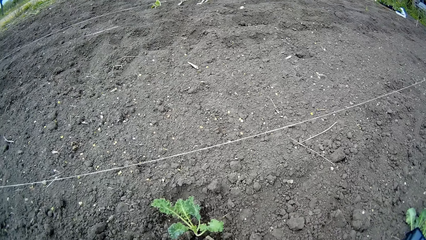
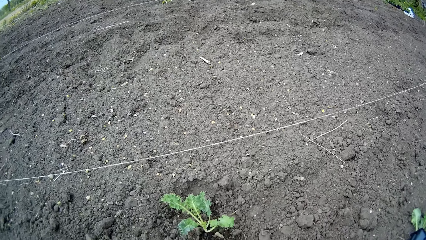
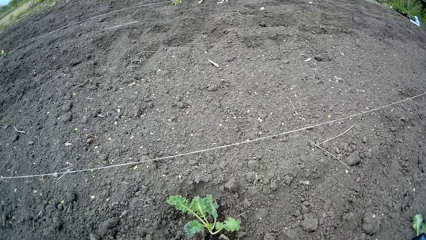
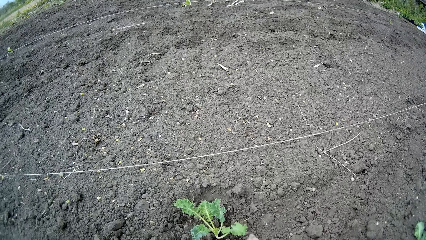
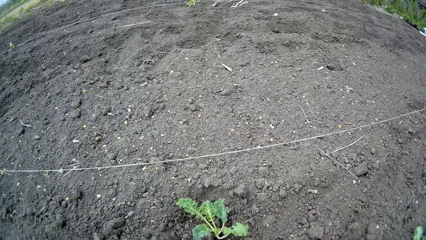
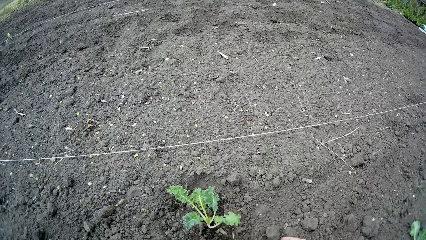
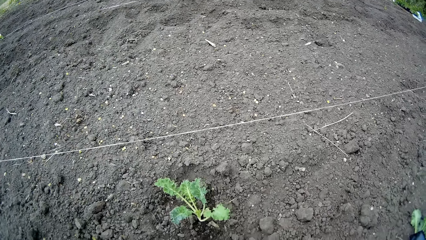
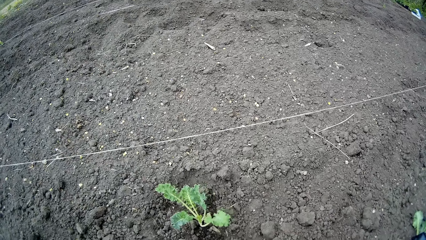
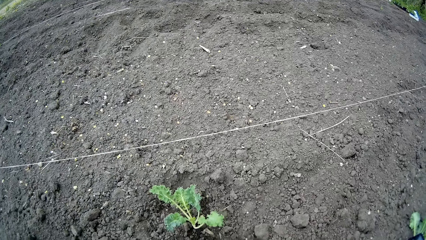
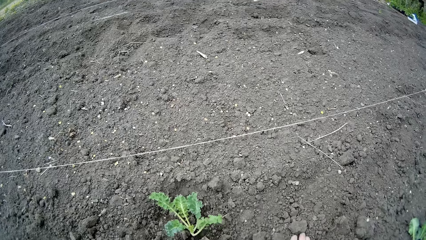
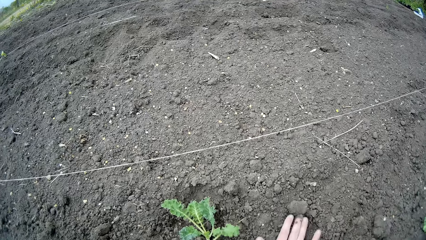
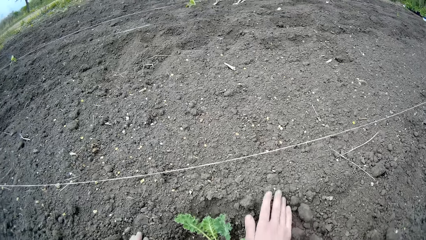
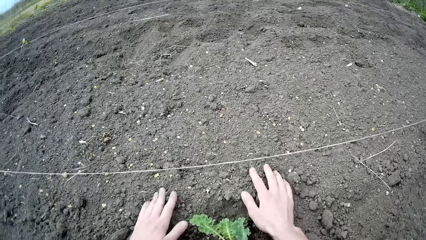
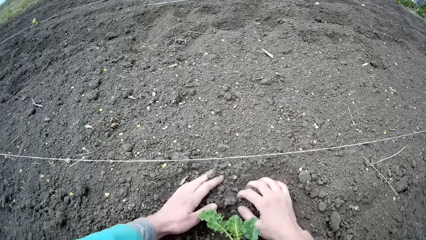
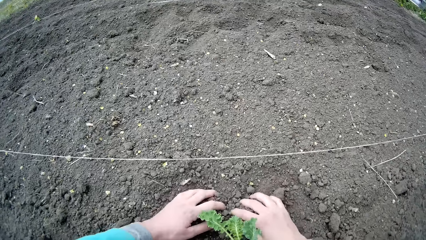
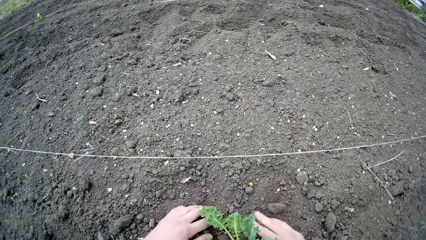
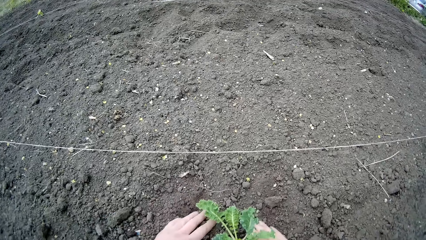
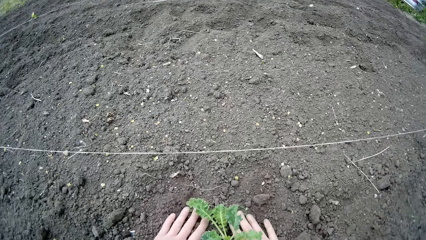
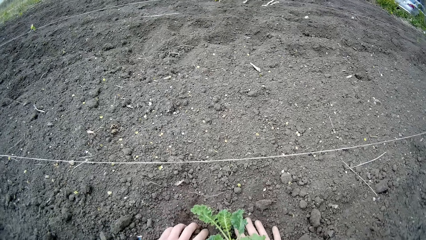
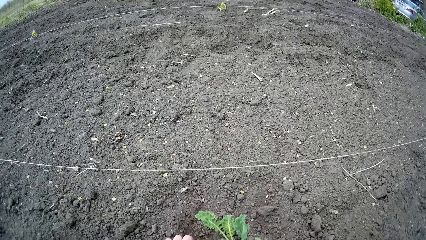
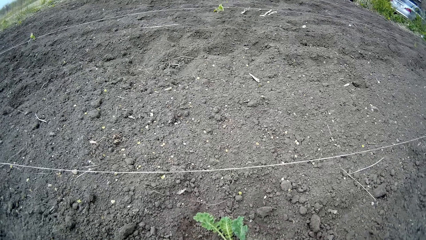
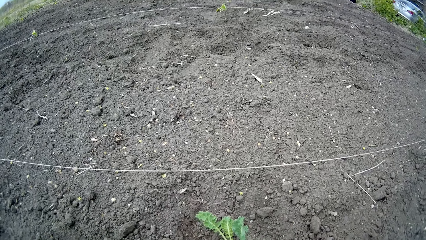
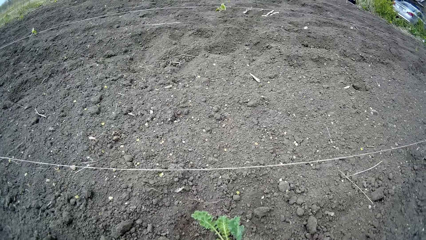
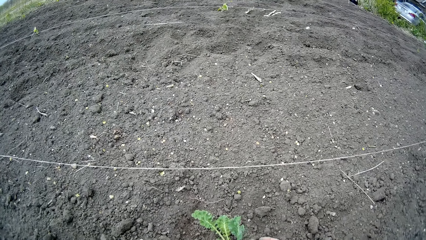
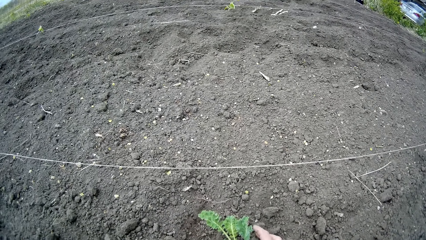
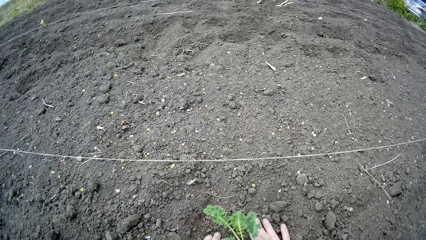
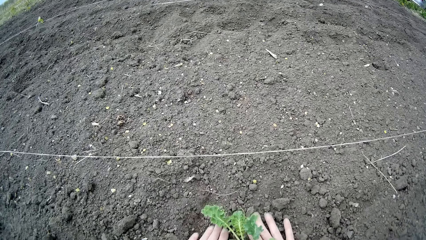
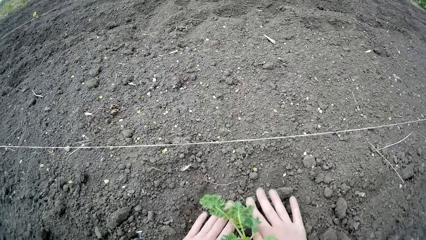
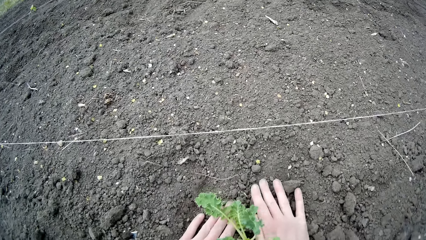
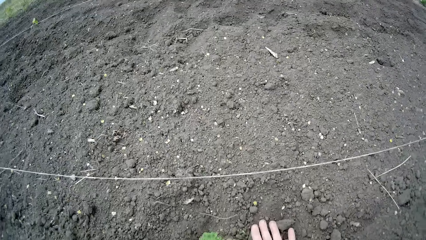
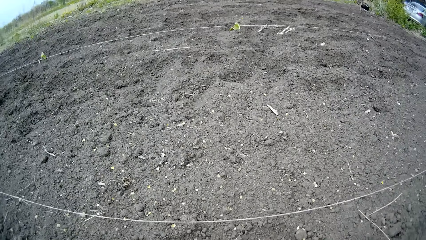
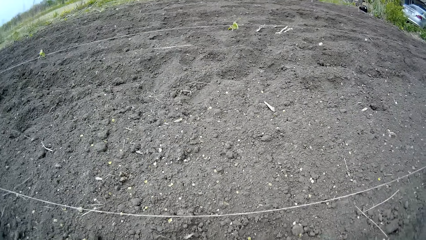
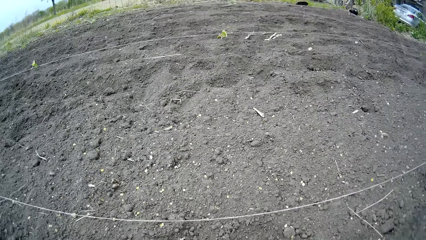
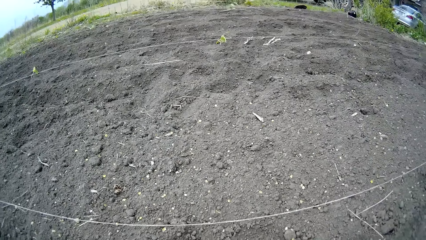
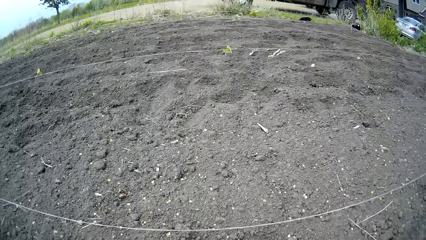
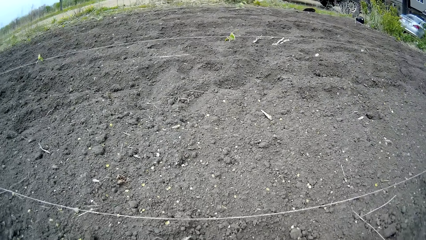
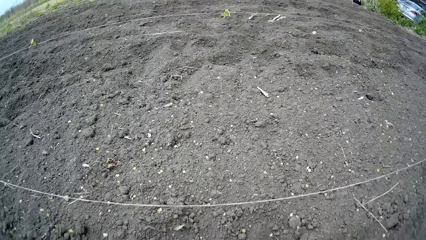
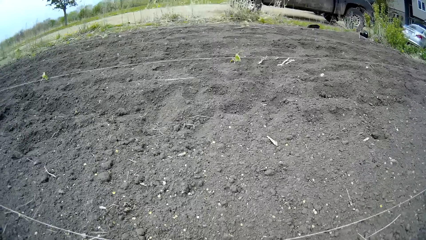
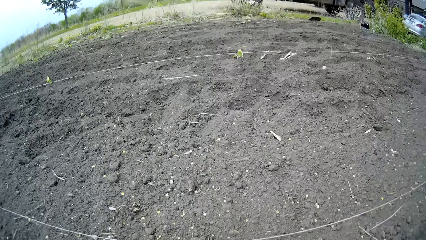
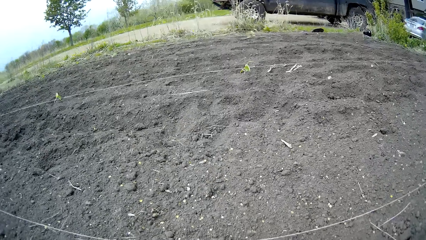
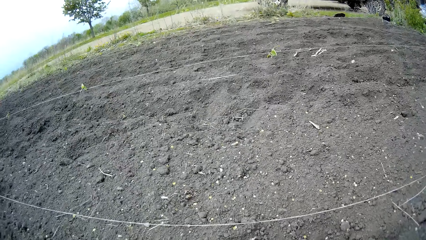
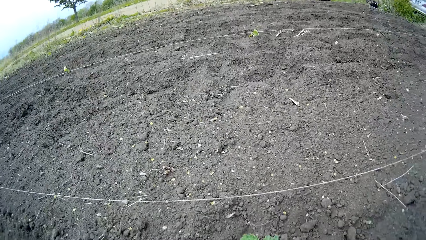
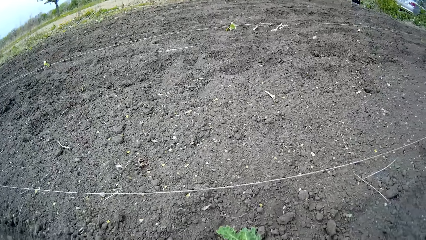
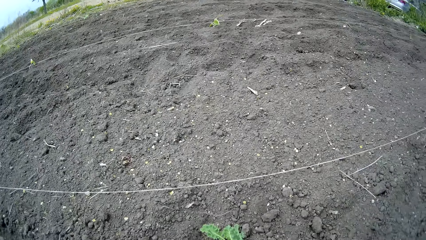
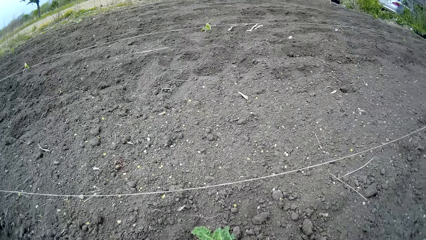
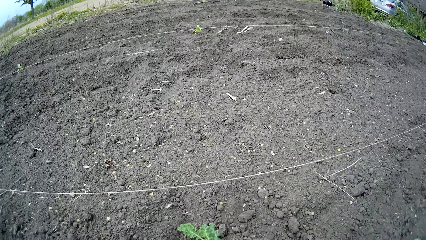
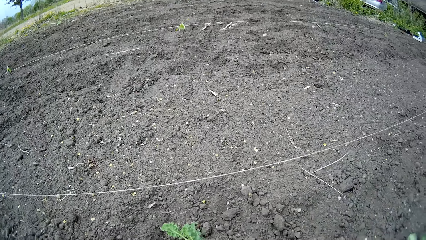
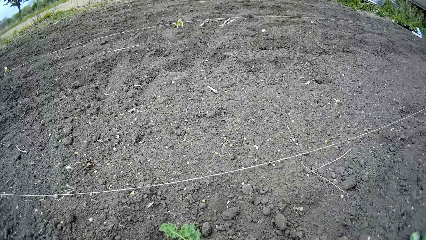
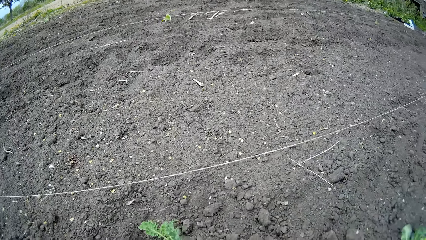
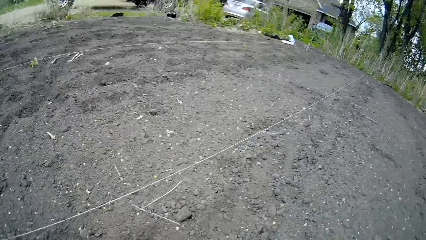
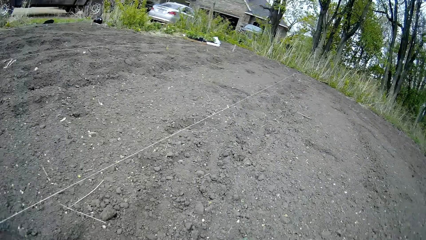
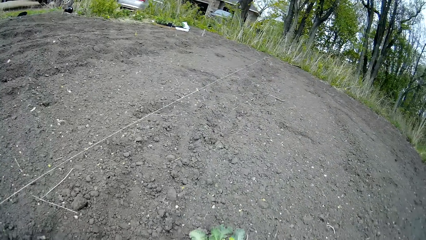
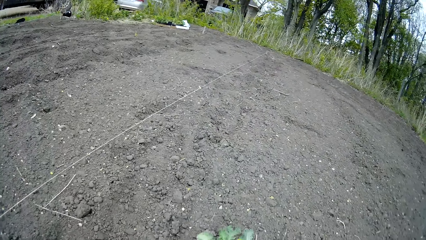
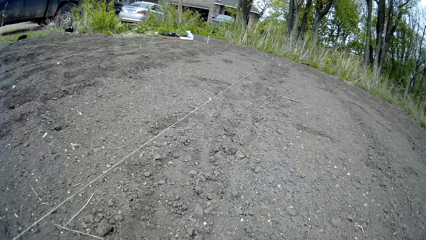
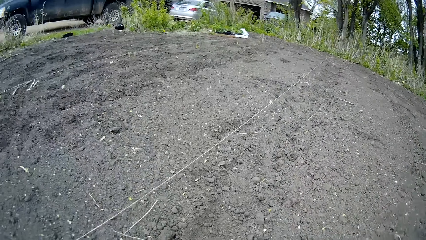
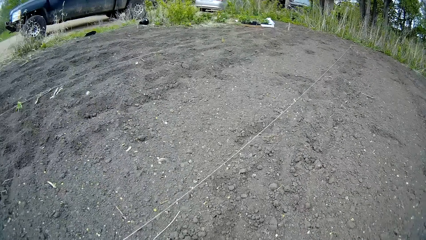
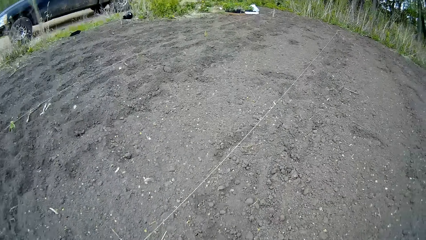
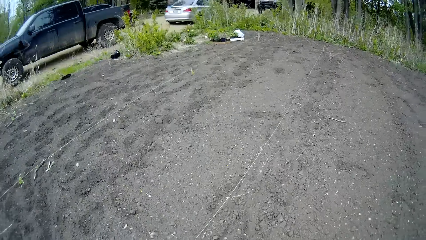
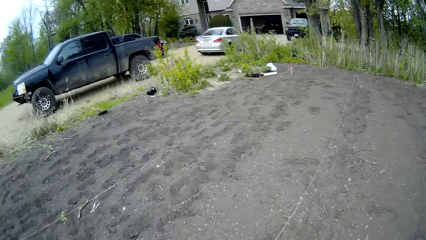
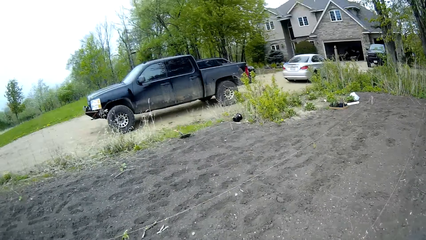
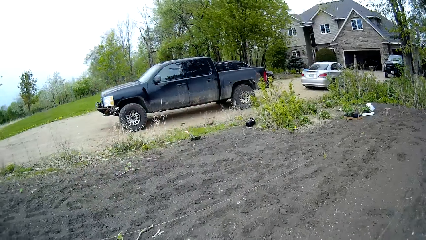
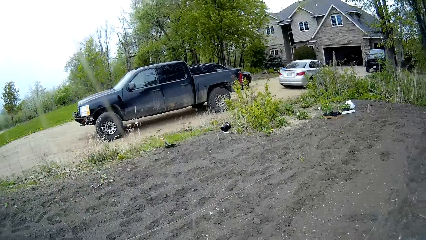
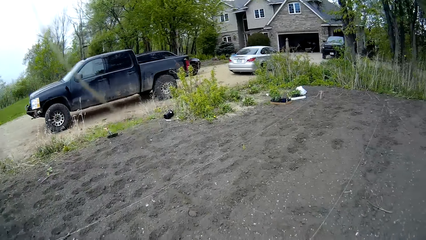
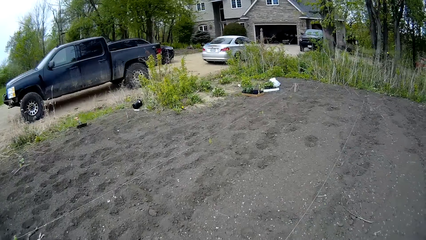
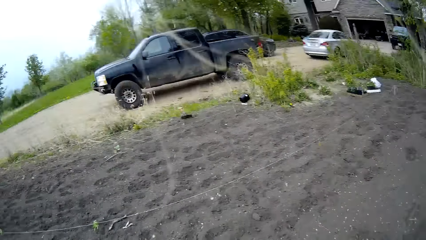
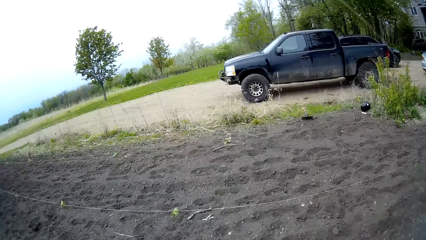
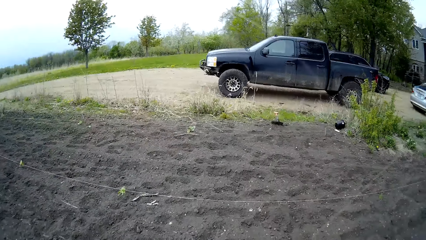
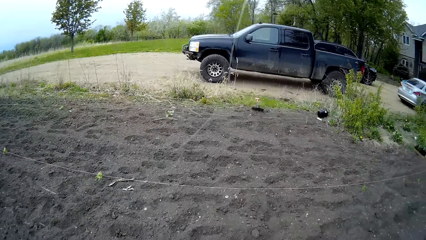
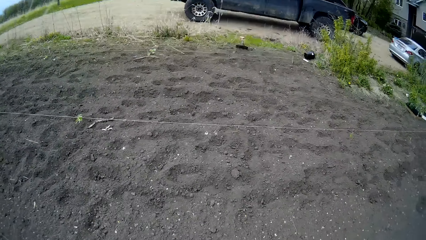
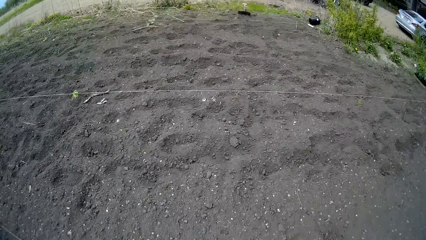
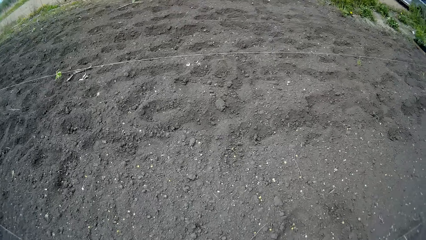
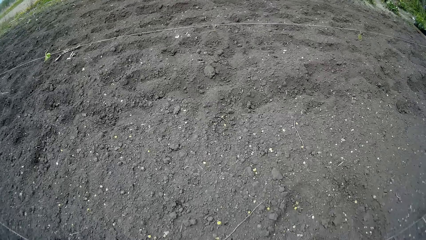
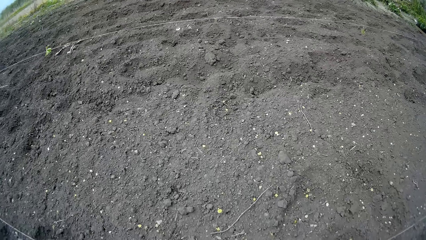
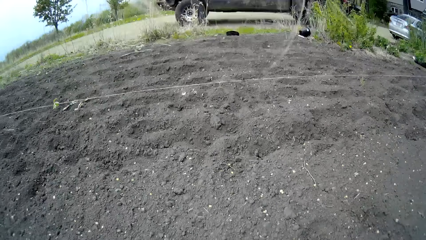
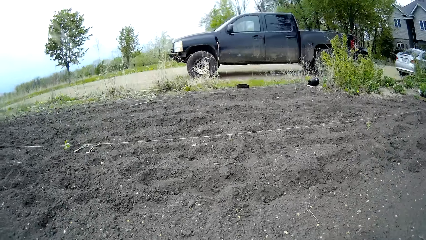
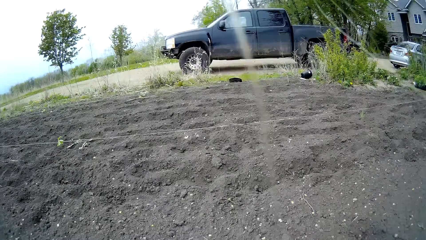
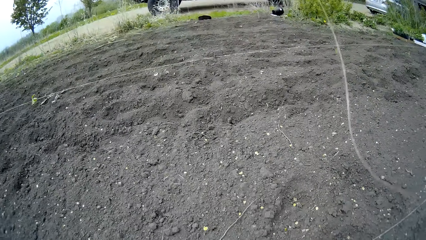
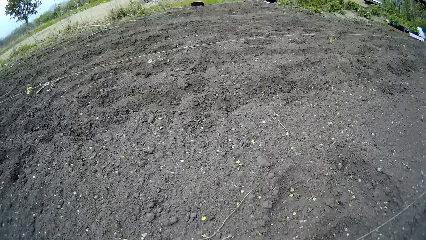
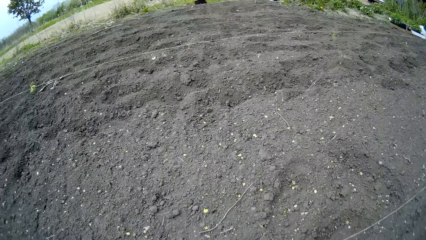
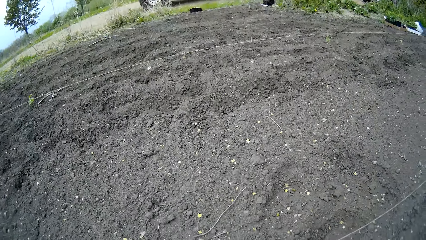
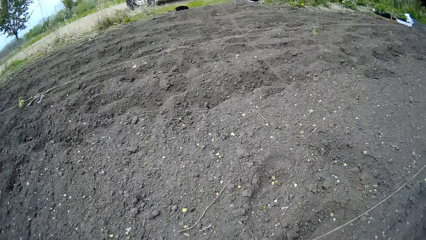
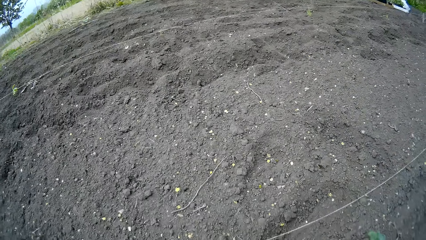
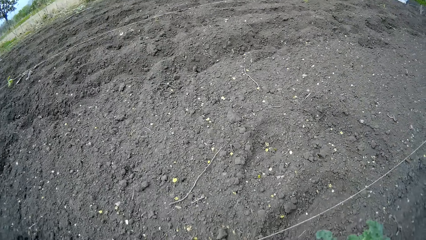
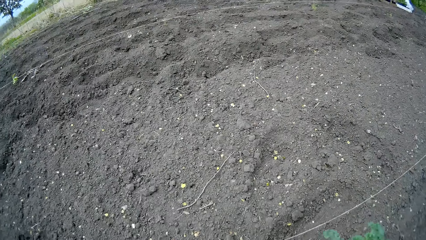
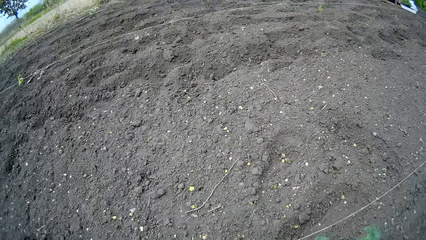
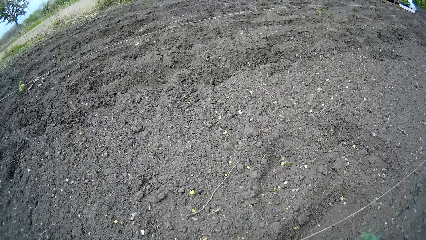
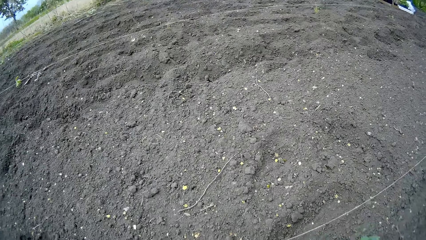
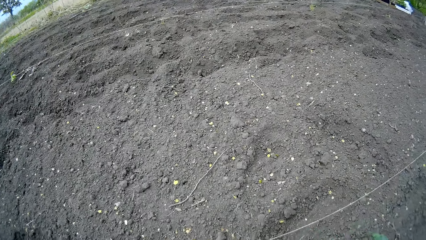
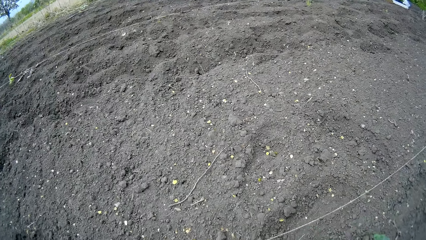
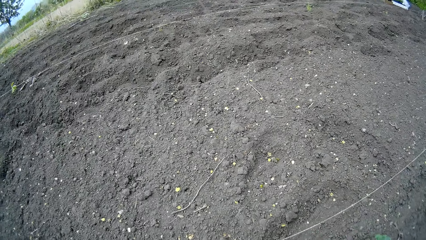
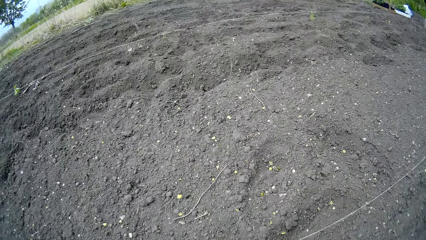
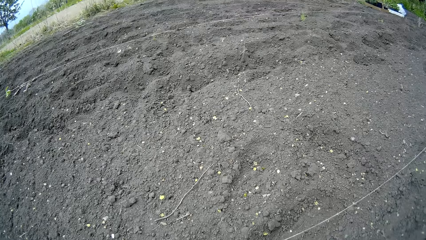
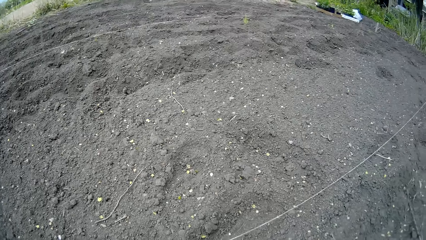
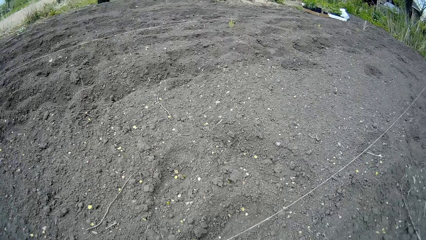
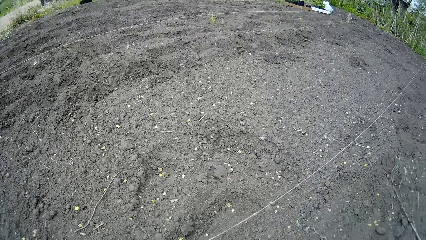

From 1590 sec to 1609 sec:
The camera wearer covers the plant hole with soil on the farmland with both hands. They look around.
